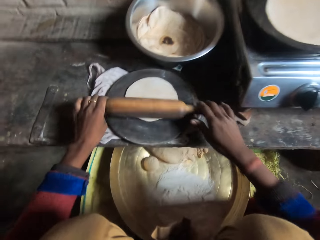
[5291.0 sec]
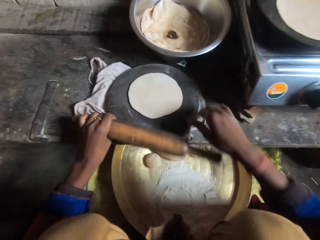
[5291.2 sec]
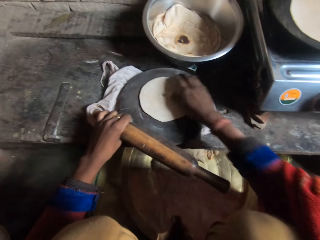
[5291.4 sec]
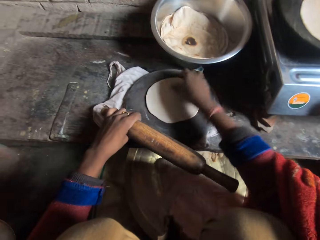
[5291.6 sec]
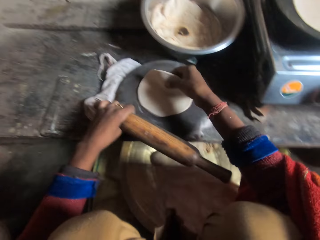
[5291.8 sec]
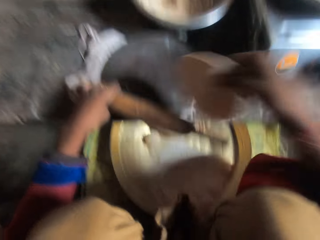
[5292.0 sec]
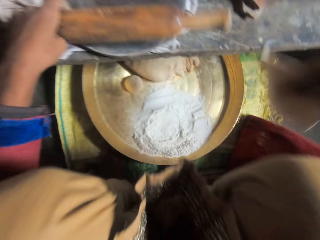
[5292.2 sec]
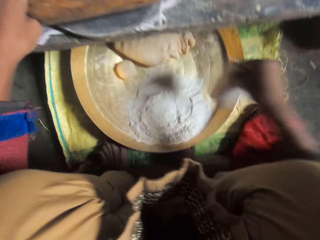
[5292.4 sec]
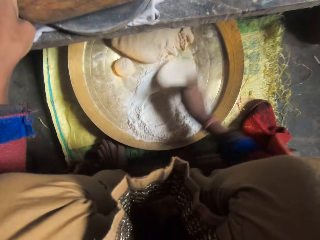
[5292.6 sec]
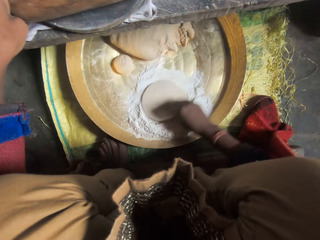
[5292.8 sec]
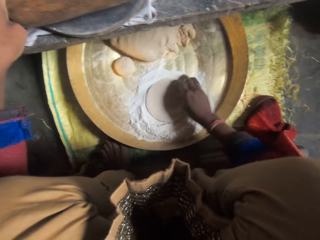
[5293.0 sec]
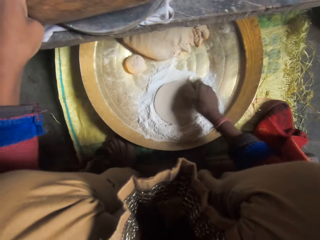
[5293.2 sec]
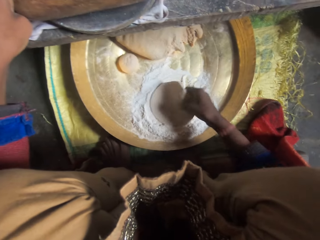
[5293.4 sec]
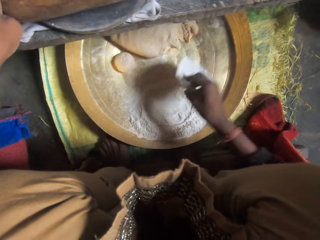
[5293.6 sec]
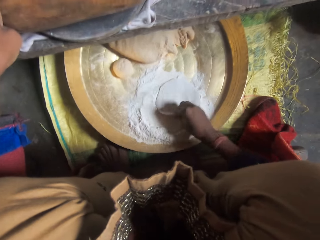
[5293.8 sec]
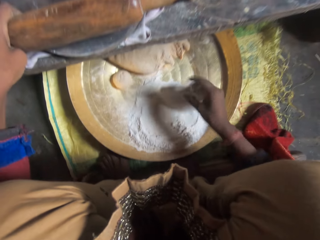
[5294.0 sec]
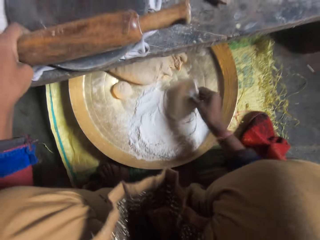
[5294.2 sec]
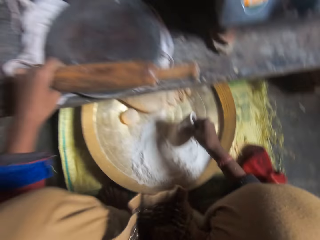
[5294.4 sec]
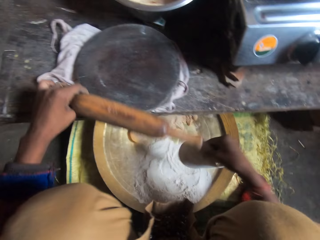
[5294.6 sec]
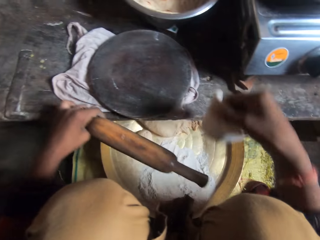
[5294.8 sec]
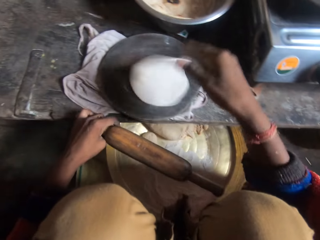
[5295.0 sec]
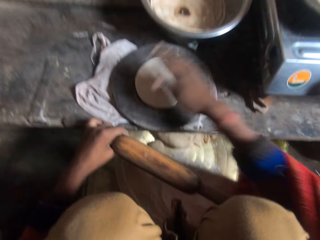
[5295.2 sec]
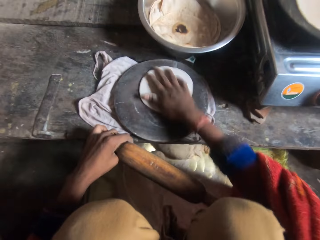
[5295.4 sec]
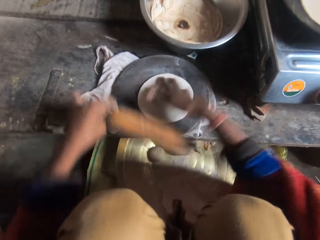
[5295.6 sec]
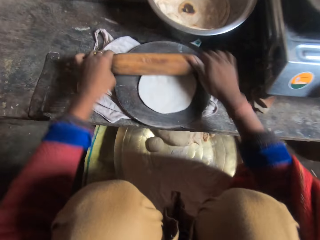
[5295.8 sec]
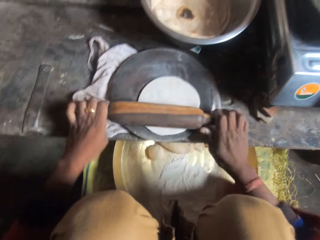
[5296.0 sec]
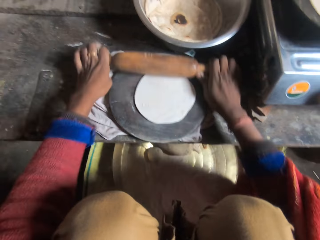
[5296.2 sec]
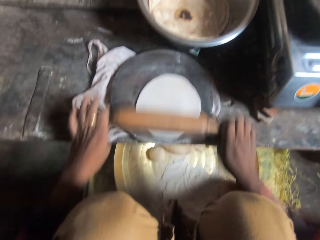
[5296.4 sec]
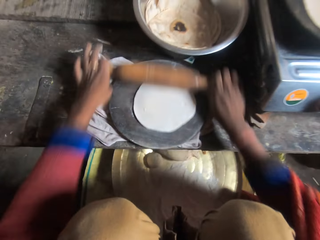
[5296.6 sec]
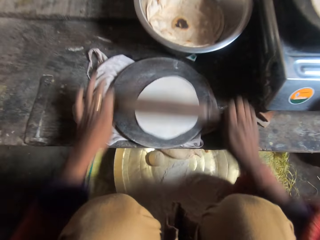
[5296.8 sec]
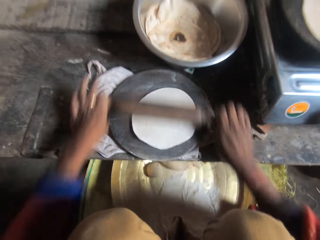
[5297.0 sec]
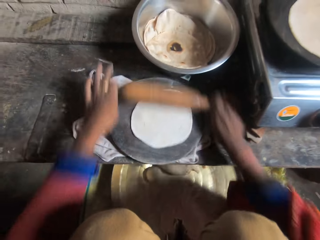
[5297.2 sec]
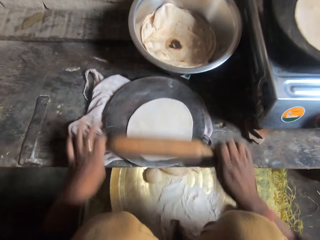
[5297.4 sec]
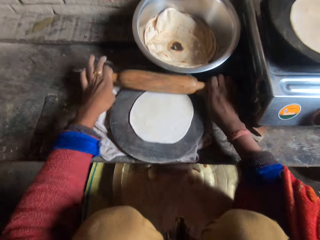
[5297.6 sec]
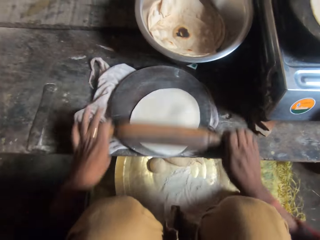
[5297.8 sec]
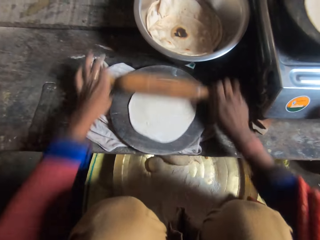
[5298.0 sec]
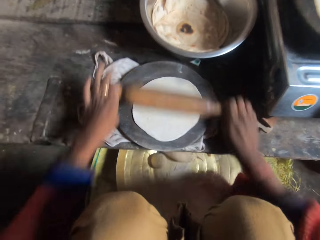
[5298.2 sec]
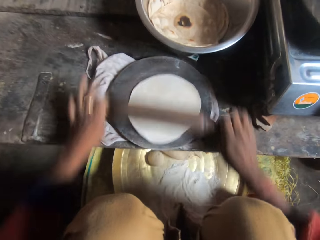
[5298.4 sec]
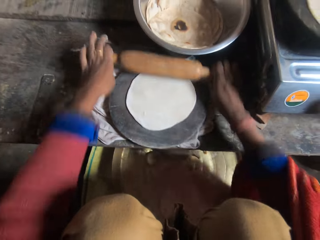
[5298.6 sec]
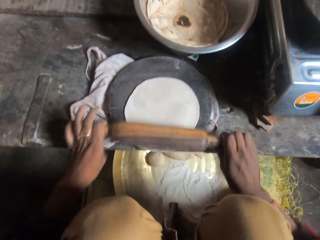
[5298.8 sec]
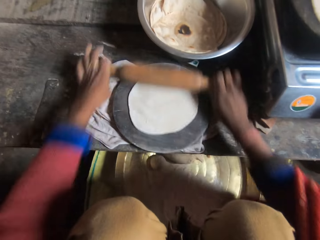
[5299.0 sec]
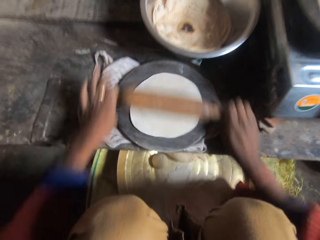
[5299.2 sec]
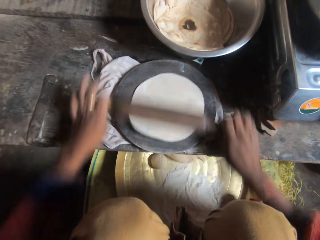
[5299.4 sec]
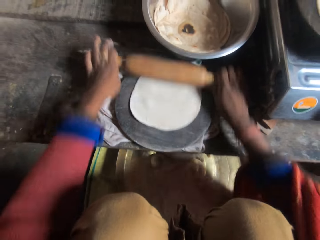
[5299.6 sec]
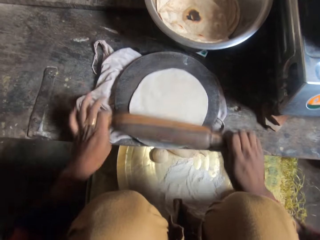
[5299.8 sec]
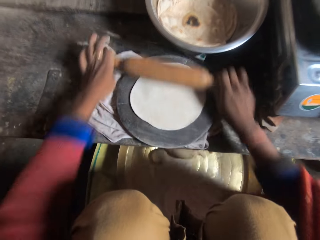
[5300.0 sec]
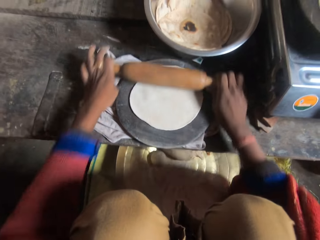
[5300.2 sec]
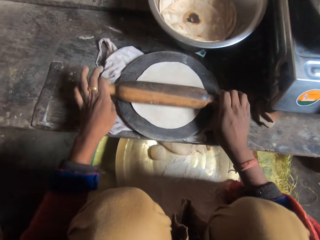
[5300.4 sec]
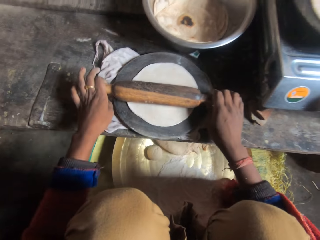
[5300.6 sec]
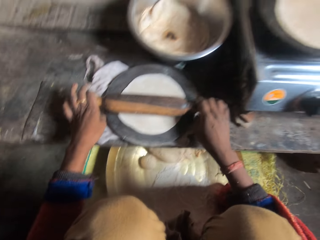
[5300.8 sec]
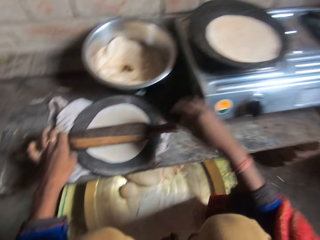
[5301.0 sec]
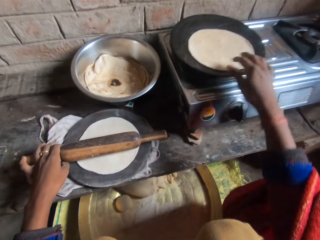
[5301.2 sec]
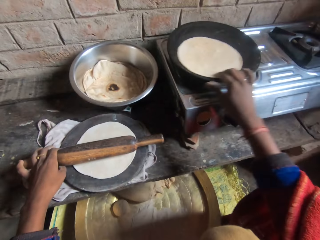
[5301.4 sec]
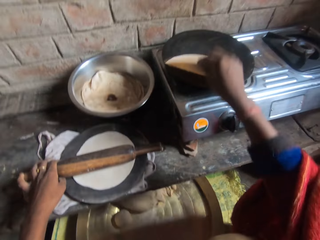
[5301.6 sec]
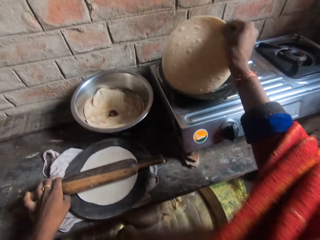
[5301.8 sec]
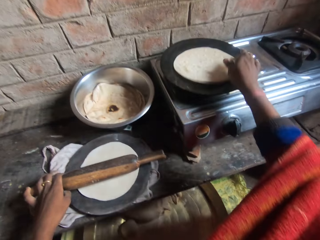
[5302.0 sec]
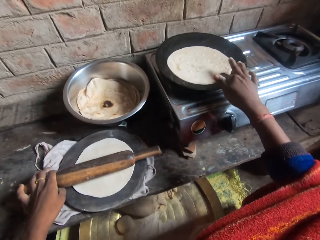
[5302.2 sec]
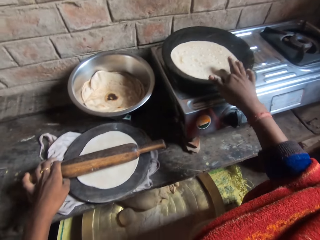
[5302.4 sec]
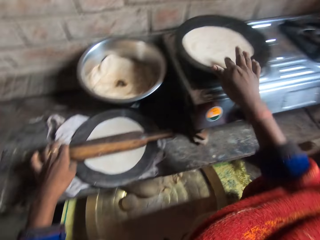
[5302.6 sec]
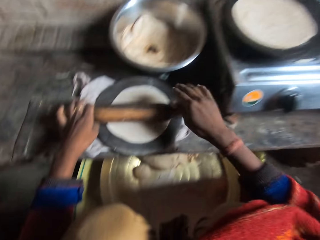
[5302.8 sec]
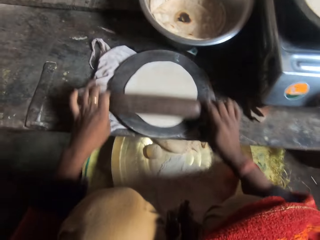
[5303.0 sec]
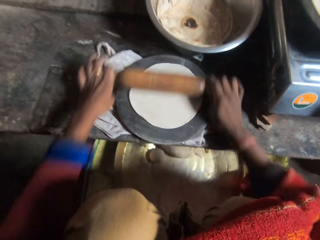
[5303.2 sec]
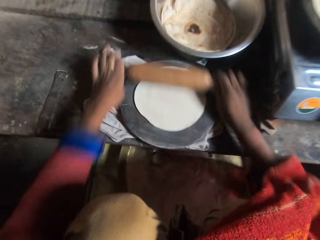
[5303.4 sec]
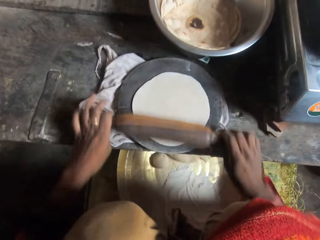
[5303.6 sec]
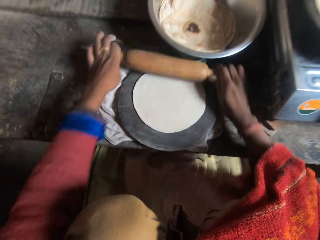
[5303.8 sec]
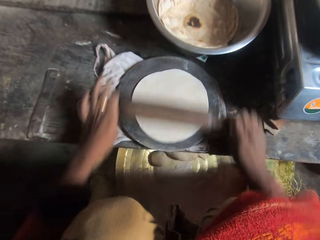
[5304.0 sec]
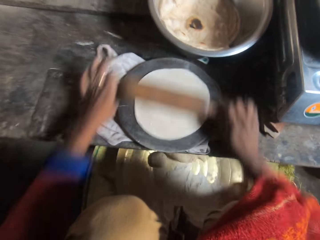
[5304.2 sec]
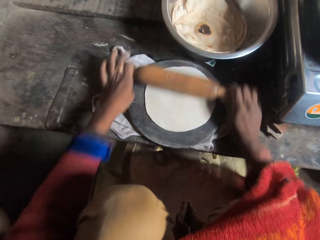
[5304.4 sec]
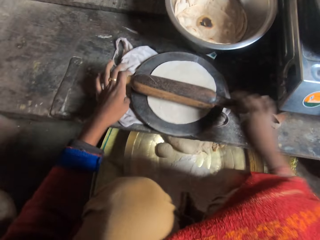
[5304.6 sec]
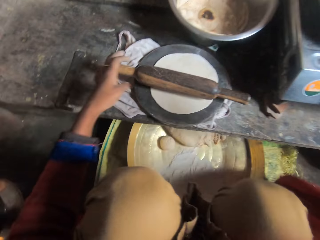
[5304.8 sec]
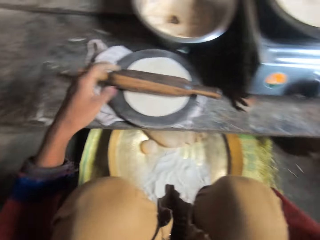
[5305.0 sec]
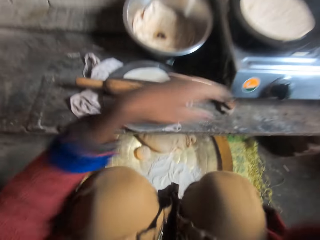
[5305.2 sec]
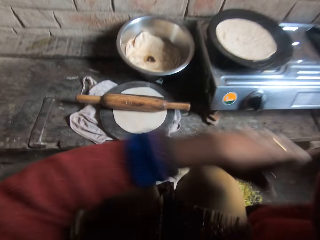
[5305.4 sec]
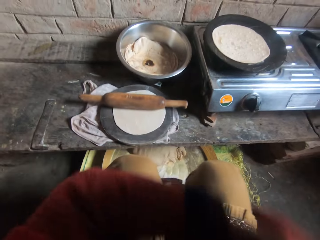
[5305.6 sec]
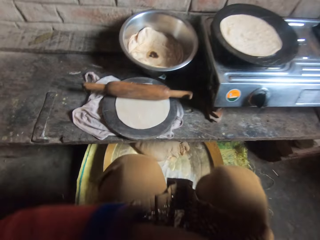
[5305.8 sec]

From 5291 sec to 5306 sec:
The camera wearer adjusts the dough in the back. They take the dough from the wood. They wrap the dough in the flour. They hold a kneading stick. They put the dough on the wood. They hold the dough. They roll the dough with the rolling pin. They knead the dough. They adjust the dough in the pan. They roll the dough with the rolling pin.

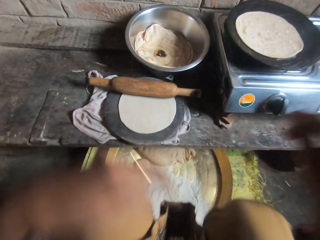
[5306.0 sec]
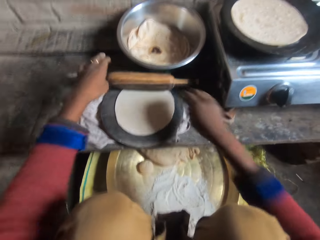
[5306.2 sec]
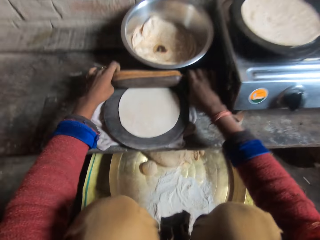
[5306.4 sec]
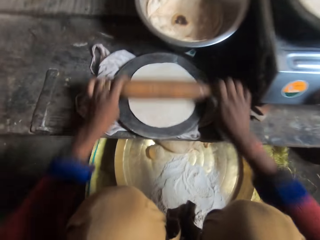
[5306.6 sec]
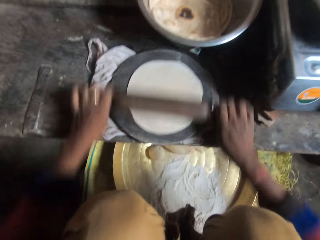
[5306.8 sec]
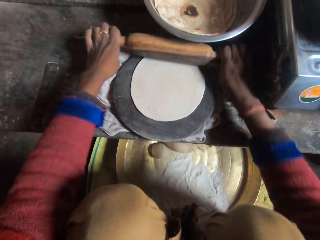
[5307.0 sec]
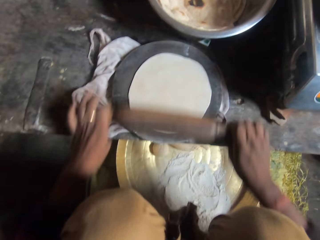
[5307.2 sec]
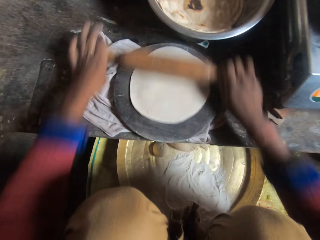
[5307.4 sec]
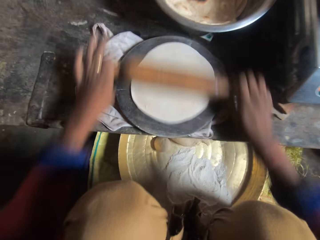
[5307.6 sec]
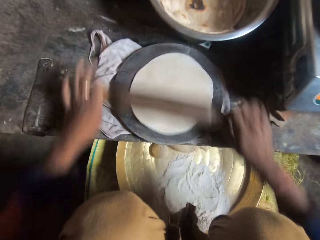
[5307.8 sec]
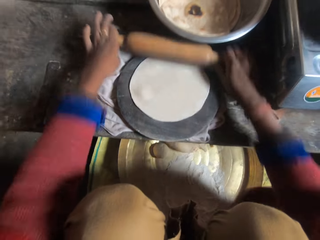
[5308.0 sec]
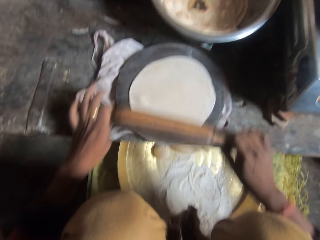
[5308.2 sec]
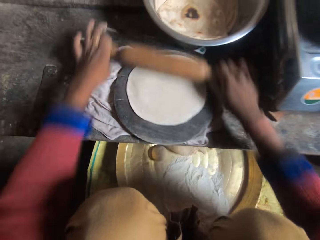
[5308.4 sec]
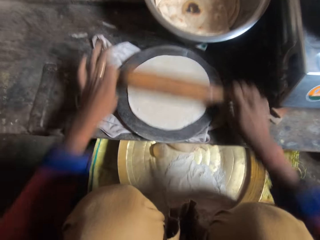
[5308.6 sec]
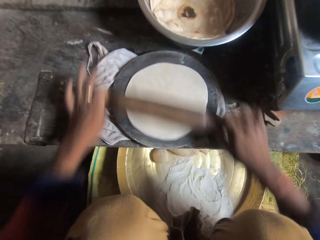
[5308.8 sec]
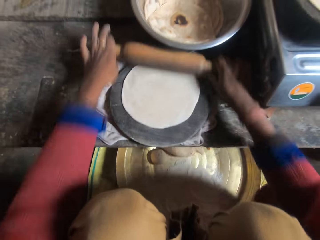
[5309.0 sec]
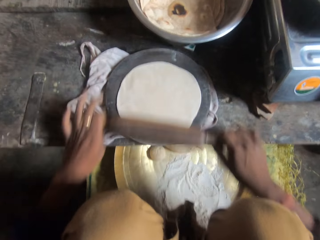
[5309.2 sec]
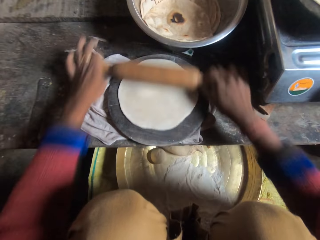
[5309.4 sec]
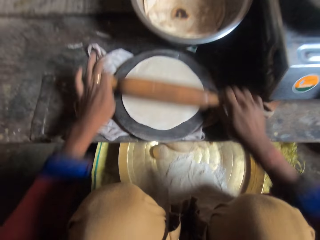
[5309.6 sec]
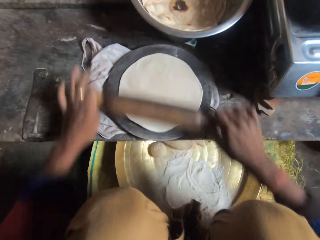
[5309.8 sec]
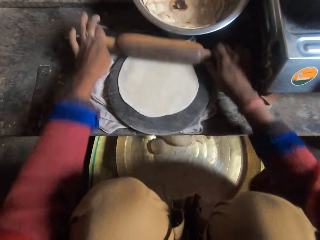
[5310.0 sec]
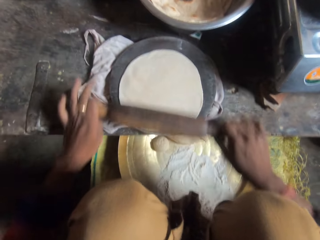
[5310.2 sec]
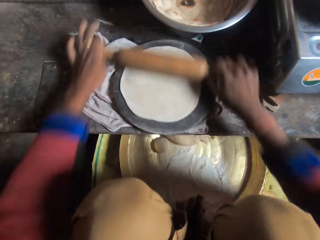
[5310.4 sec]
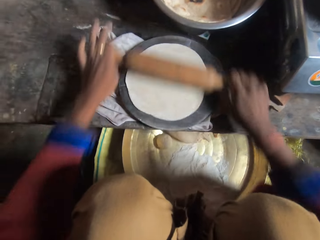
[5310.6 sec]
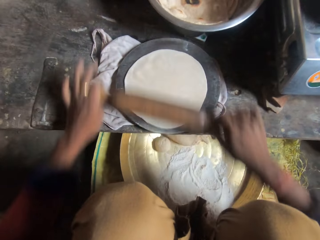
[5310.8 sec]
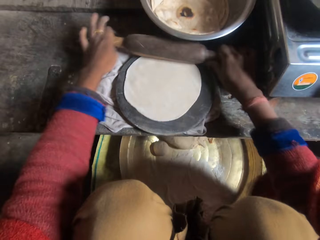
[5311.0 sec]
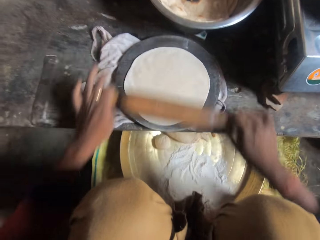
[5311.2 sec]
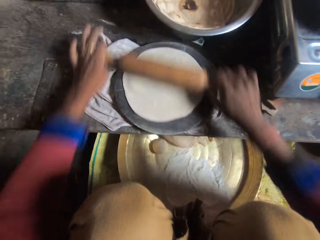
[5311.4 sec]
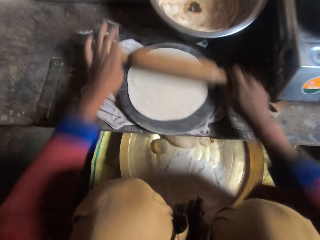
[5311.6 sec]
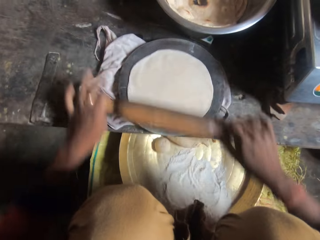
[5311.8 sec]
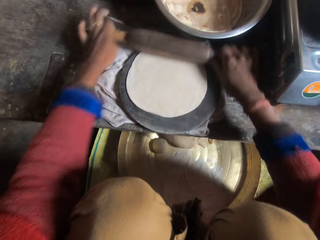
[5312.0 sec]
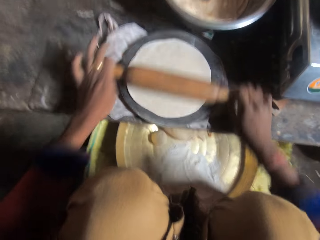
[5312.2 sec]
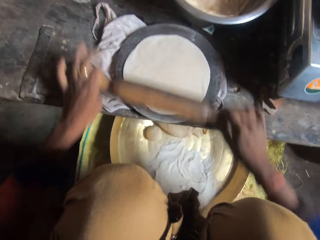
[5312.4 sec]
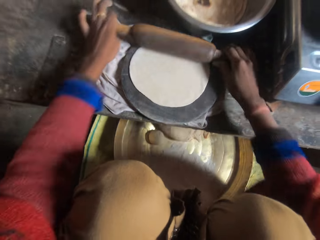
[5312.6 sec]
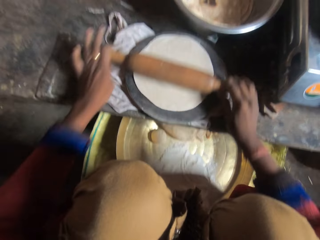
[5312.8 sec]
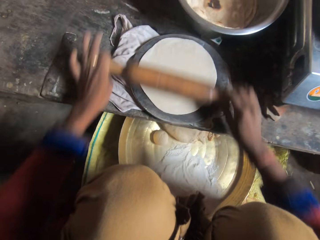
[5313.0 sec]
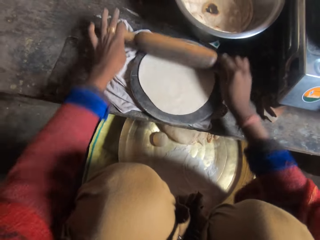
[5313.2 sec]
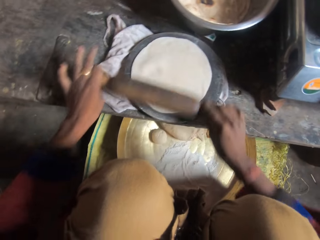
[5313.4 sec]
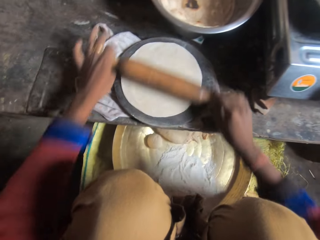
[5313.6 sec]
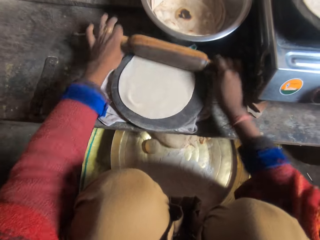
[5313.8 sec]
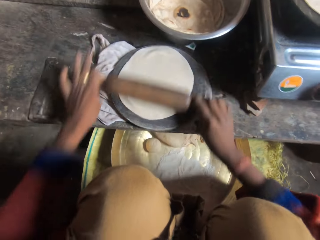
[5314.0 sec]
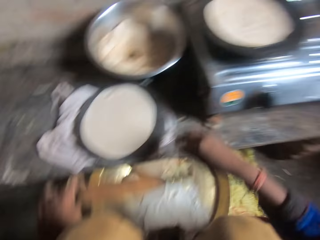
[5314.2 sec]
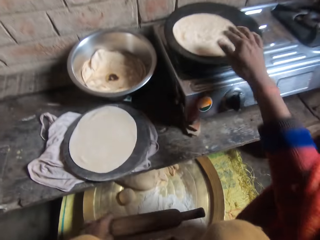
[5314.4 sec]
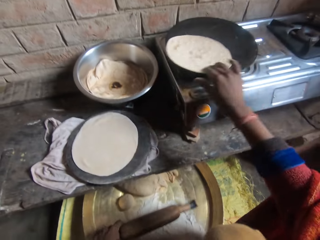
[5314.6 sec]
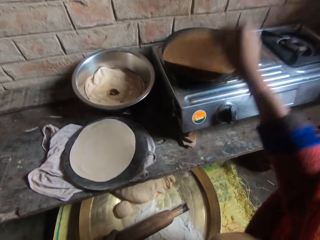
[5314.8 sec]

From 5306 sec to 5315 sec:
The camera wearer holds the wooden stick.
